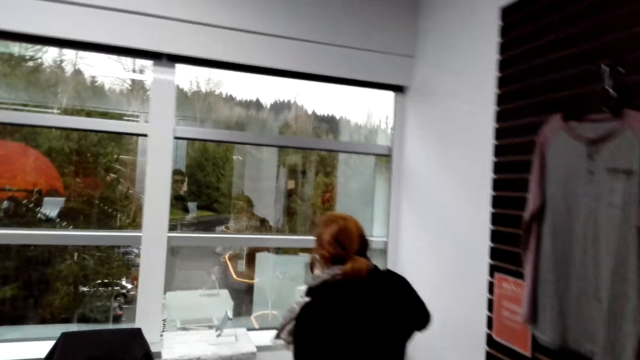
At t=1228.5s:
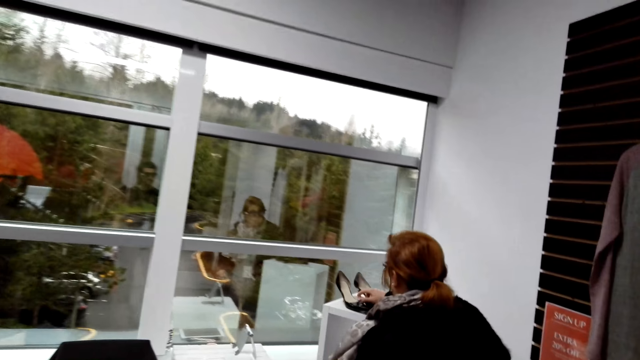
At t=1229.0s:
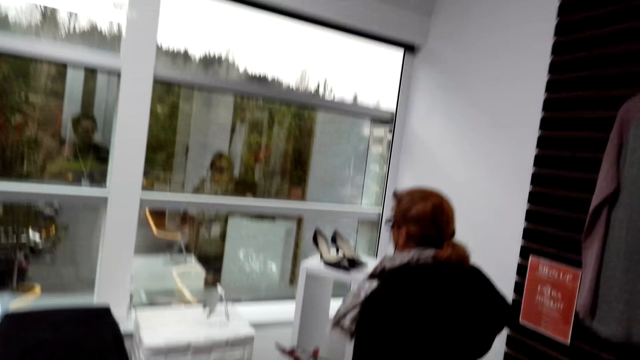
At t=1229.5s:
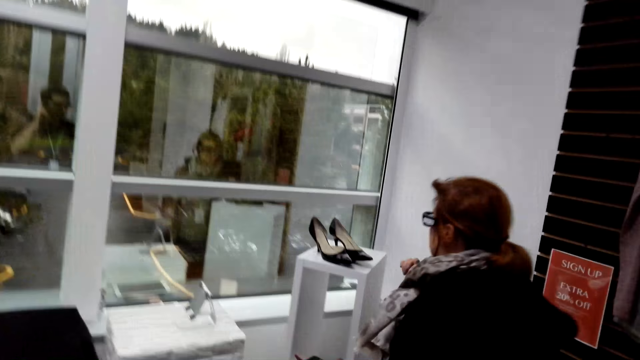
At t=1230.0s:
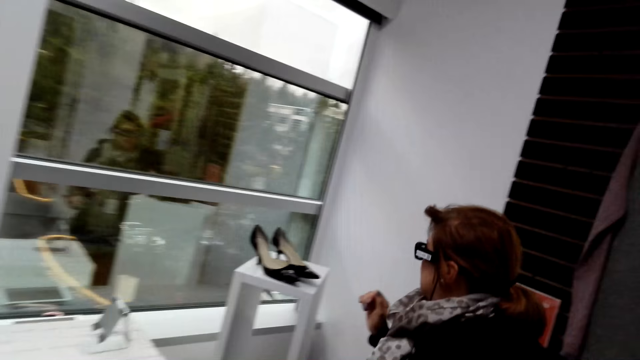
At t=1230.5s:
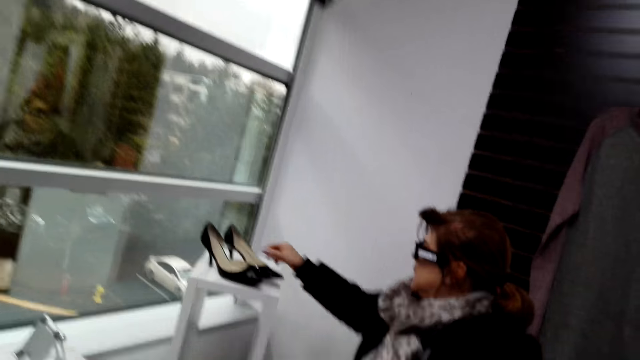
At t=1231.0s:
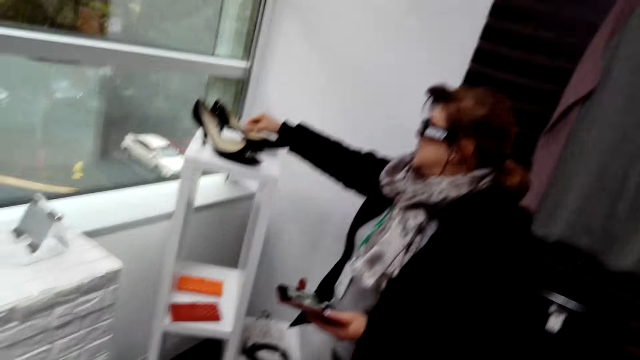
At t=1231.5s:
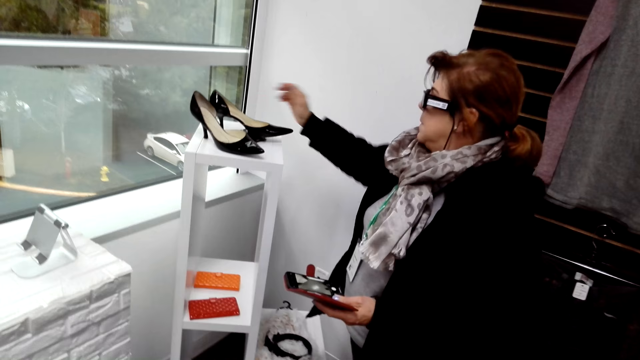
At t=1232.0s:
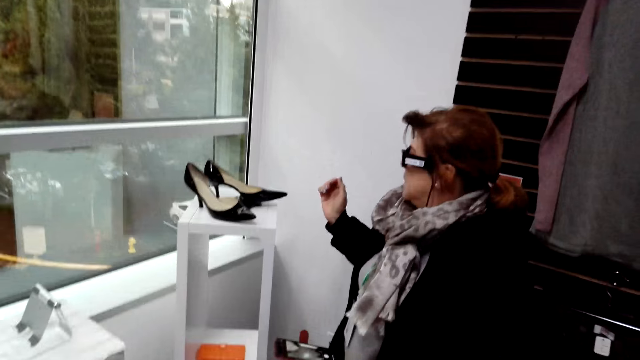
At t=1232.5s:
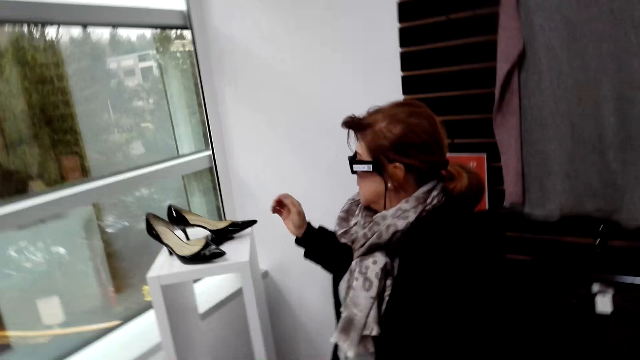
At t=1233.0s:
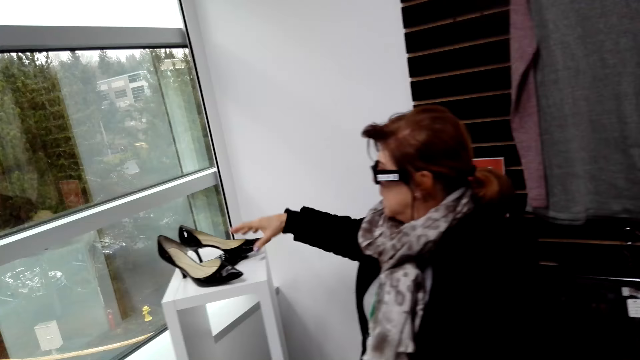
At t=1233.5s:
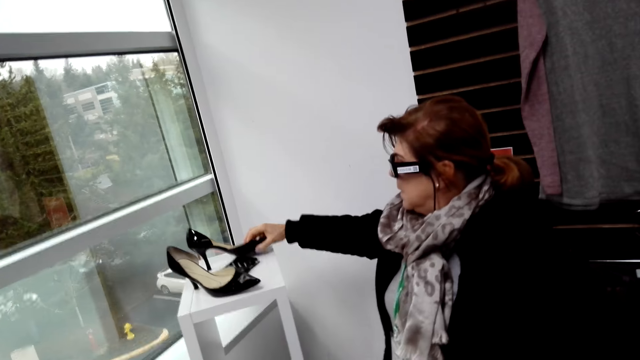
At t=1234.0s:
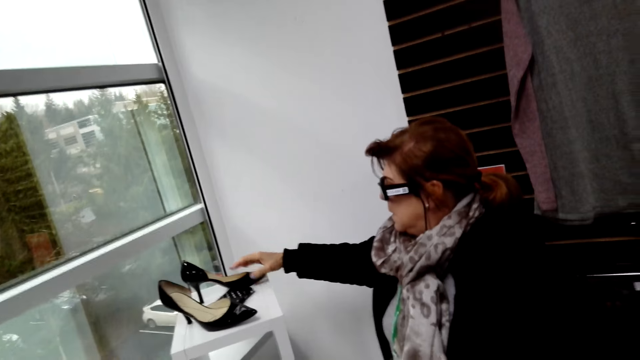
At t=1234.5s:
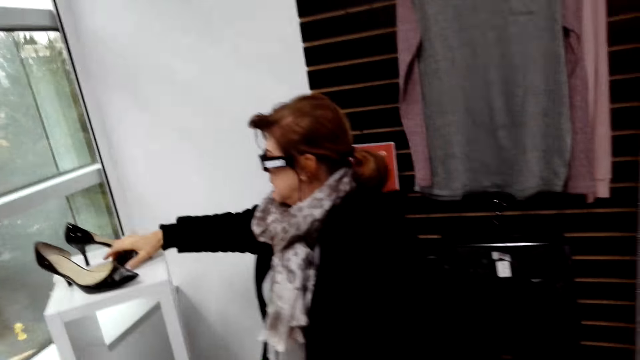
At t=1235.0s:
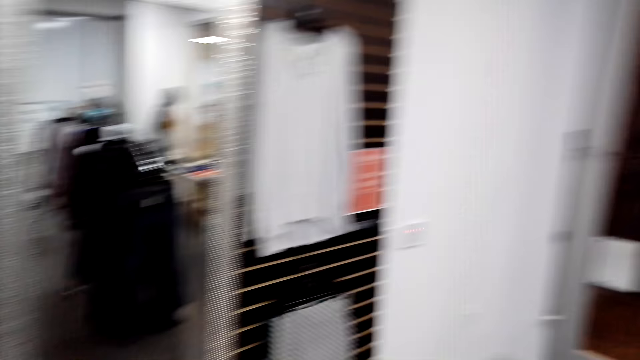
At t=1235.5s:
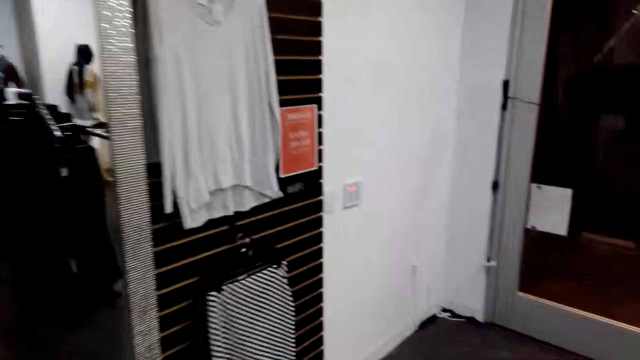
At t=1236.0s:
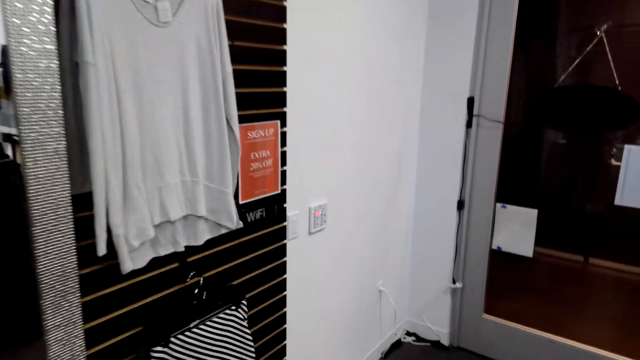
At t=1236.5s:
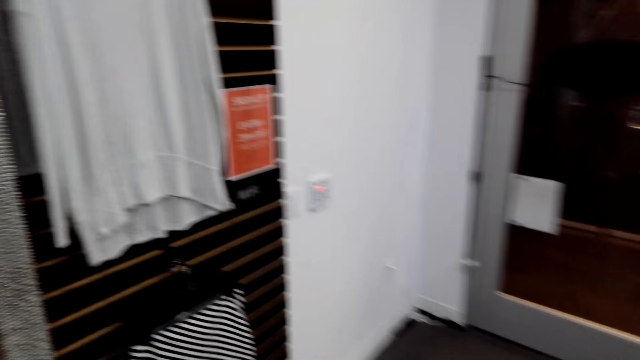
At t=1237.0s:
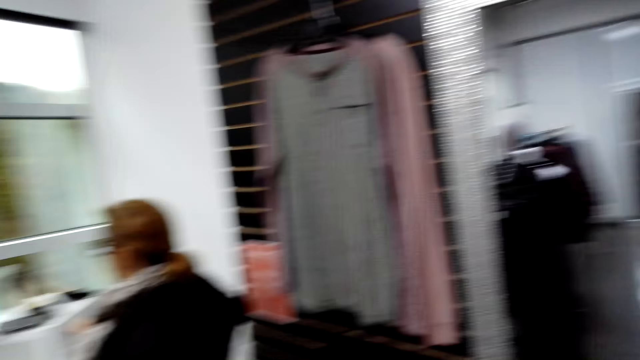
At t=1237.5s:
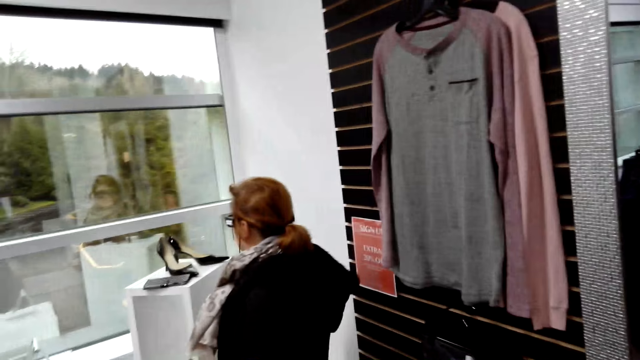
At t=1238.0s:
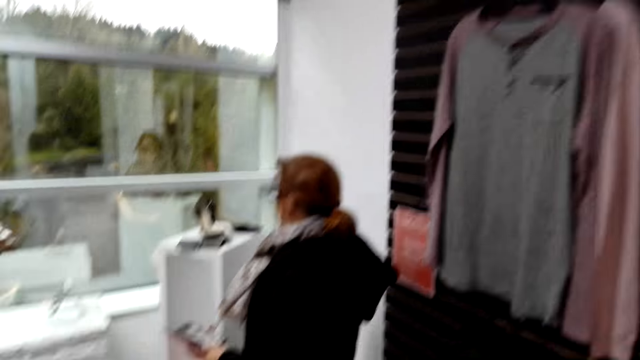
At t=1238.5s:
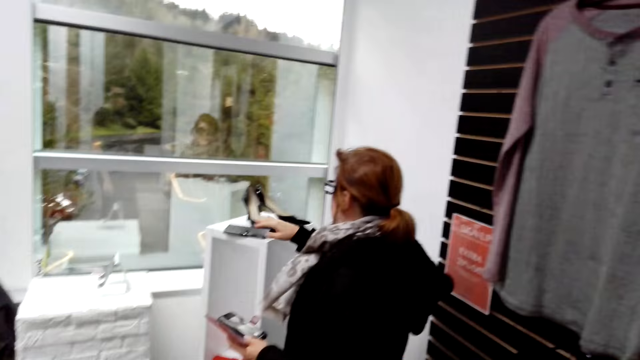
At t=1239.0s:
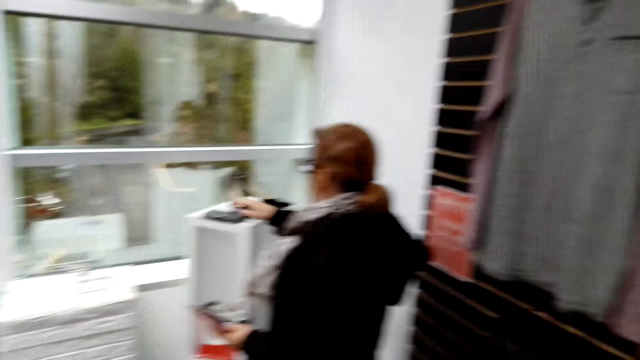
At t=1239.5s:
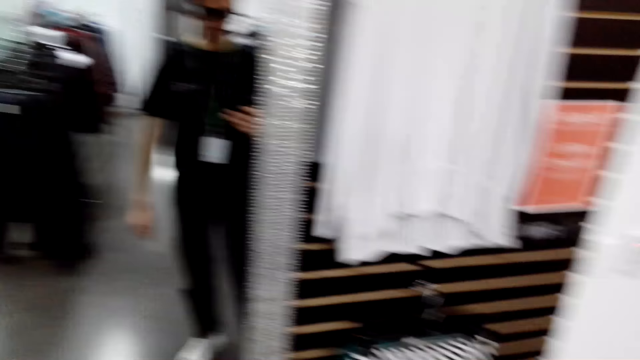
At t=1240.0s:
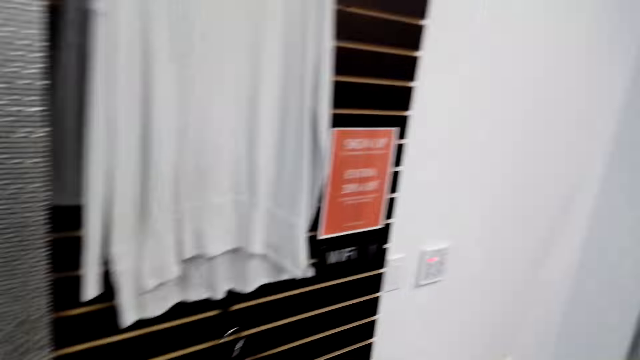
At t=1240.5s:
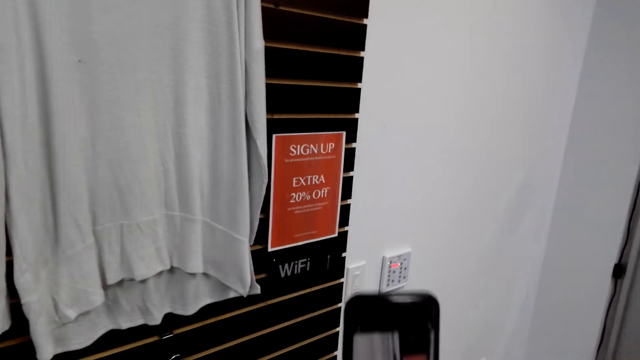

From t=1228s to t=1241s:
The camera wearer converses with a woman. The woman holds a heel and touches the heel. The camera wearer walks around. The woman converses with the camera wearer. The camera wearer converses with the woman.

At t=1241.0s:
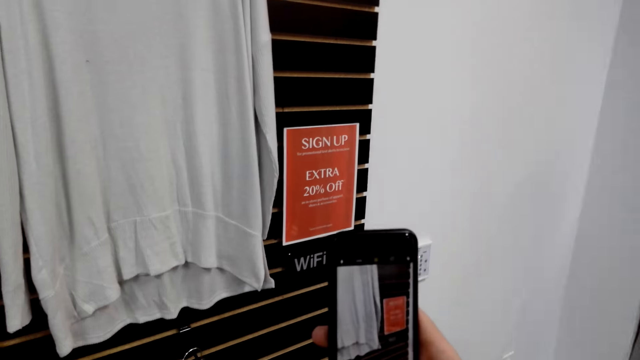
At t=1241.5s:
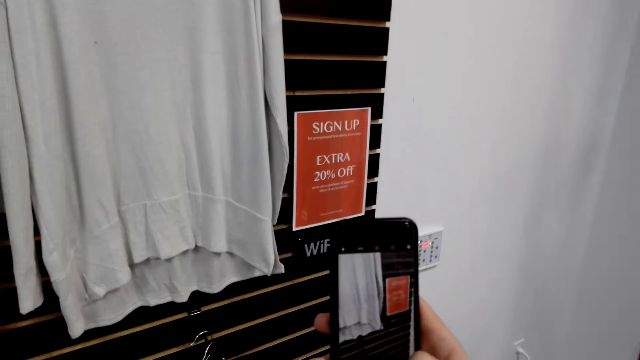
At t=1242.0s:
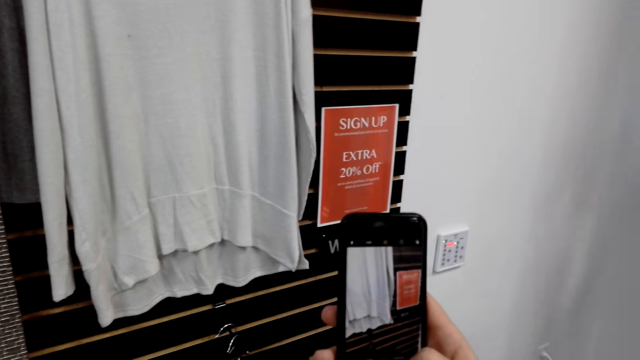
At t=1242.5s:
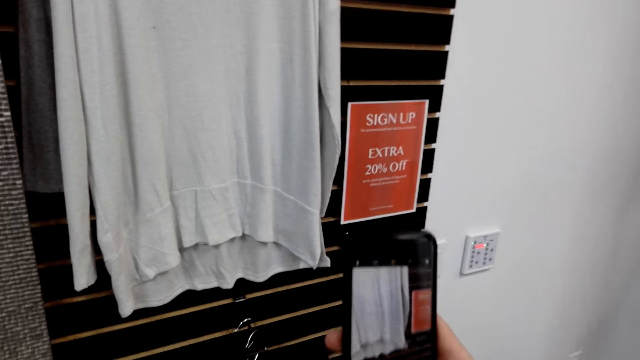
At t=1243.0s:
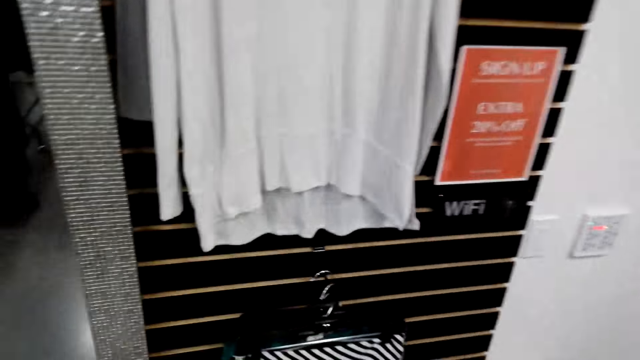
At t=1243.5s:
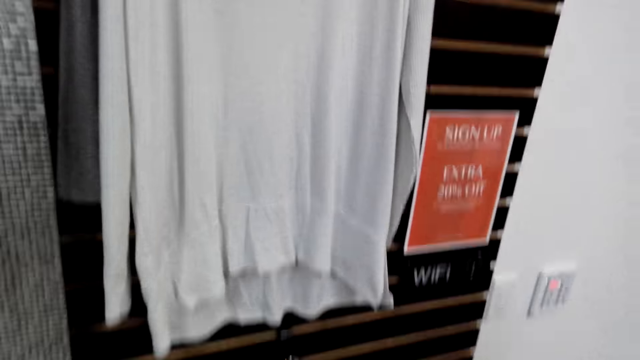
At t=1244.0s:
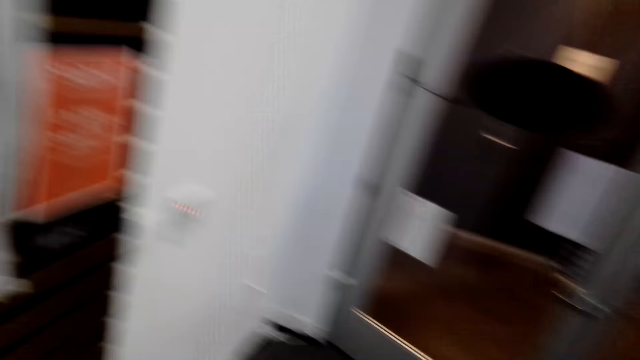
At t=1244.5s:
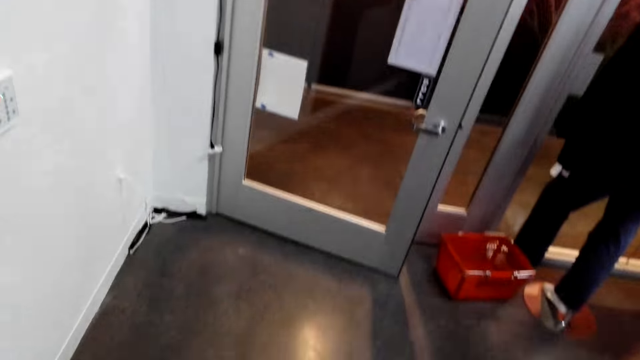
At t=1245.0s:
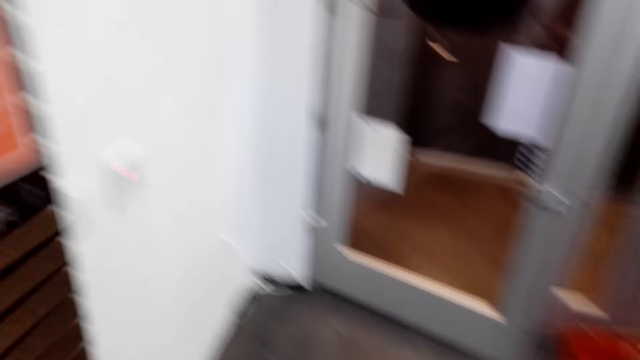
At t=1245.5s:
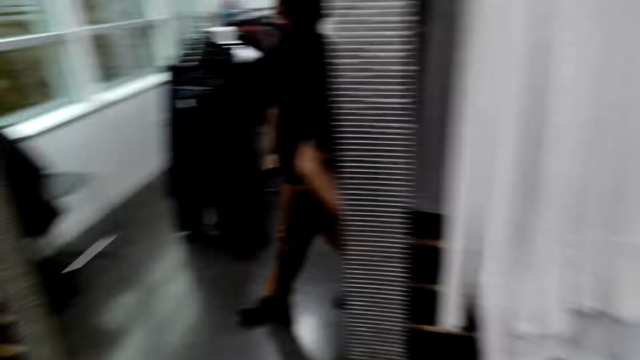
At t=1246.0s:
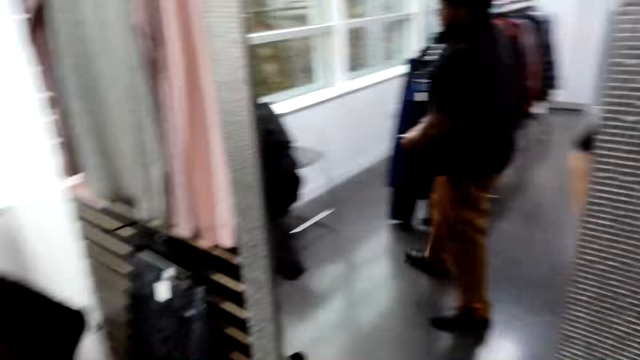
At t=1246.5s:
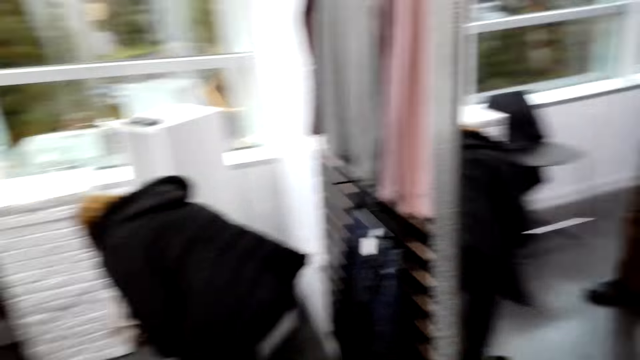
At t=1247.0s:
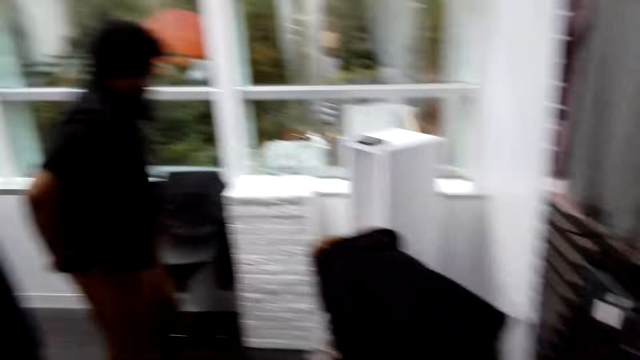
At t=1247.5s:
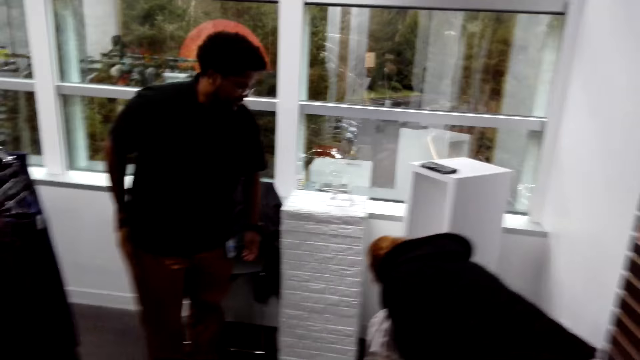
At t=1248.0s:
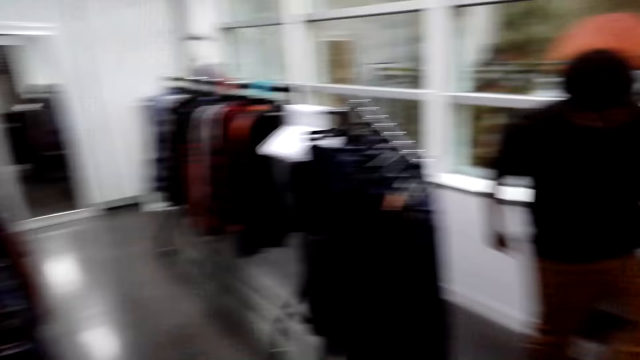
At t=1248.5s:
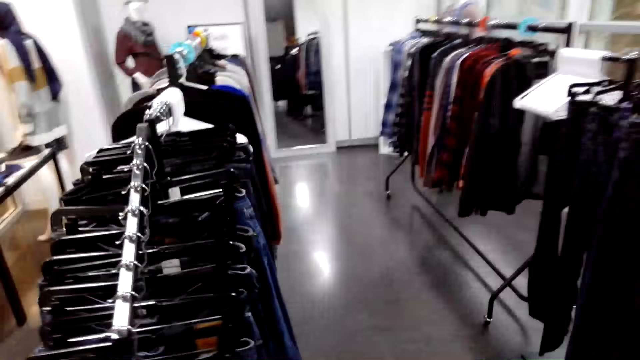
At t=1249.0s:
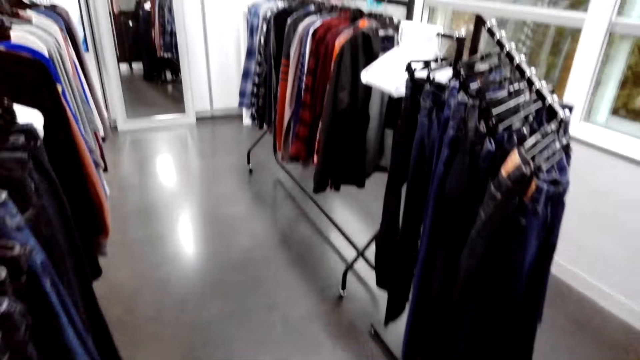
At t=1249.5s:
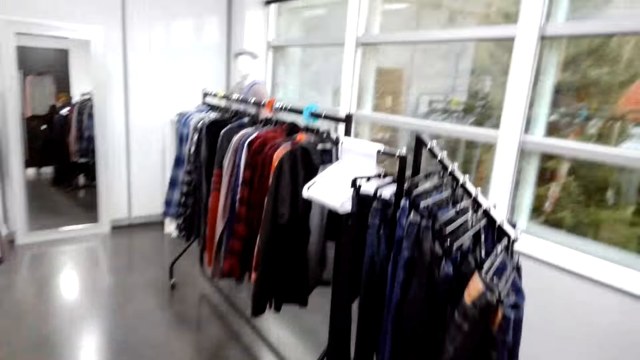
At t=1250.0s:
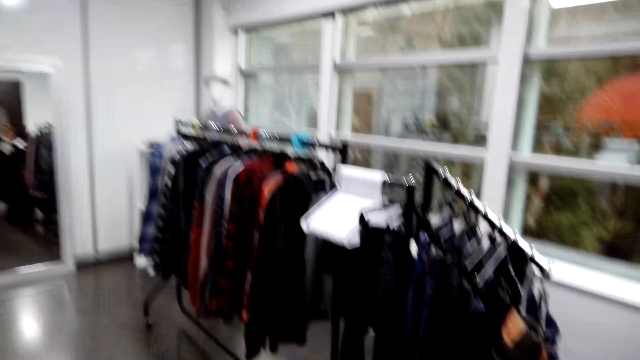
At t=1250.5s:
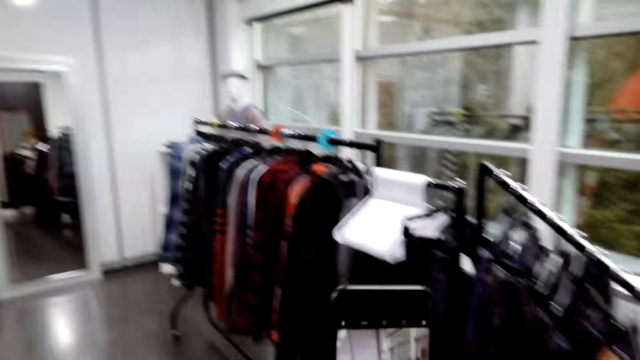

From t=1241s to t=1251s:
The camera wearer takes a photo. They use the phone. They look around. They walk around.
